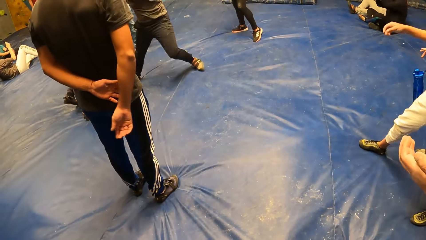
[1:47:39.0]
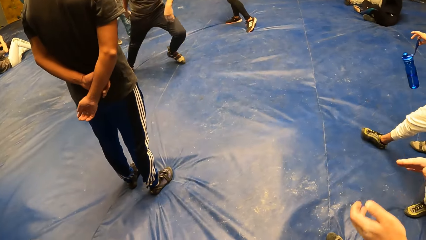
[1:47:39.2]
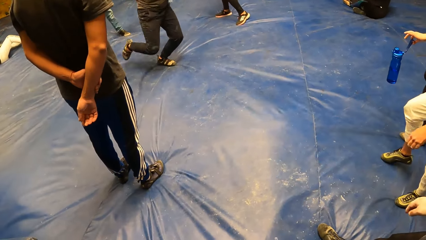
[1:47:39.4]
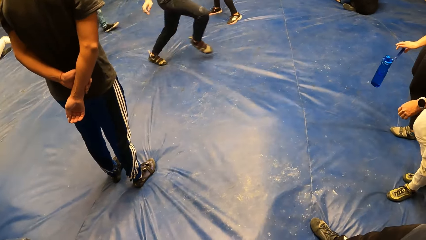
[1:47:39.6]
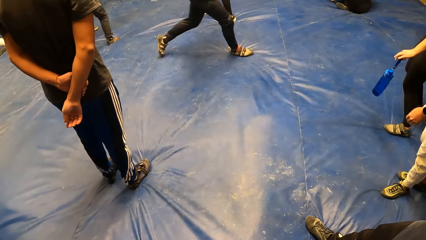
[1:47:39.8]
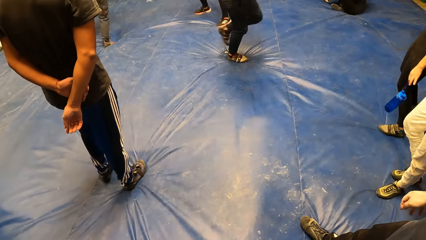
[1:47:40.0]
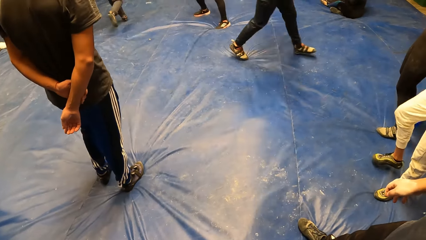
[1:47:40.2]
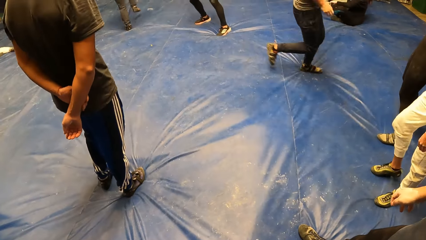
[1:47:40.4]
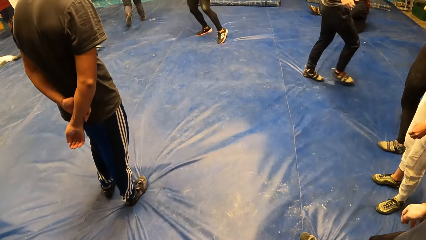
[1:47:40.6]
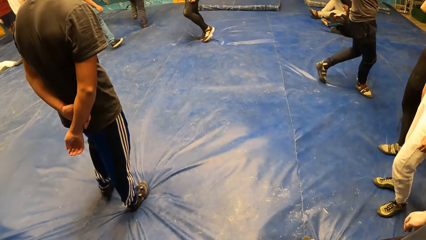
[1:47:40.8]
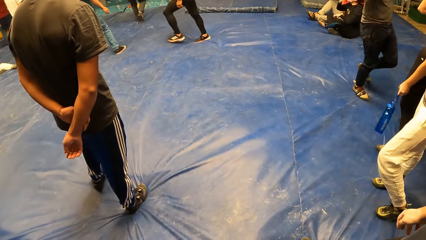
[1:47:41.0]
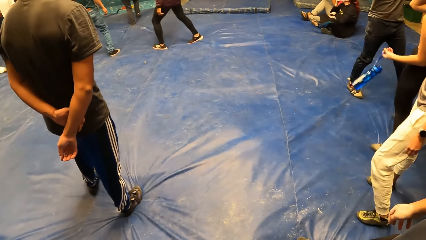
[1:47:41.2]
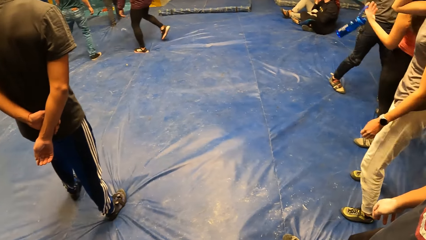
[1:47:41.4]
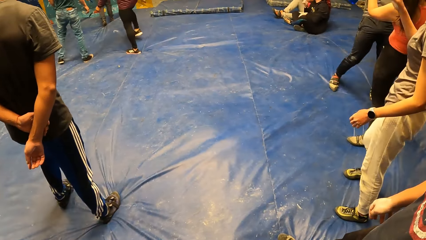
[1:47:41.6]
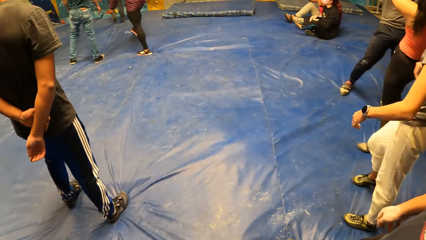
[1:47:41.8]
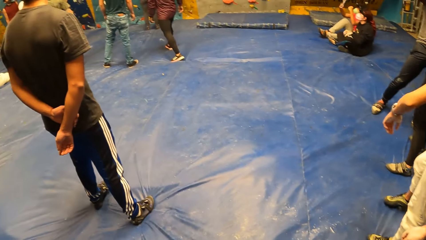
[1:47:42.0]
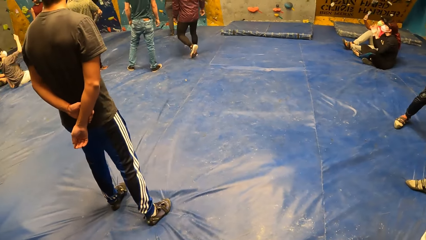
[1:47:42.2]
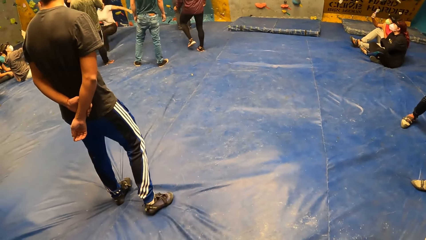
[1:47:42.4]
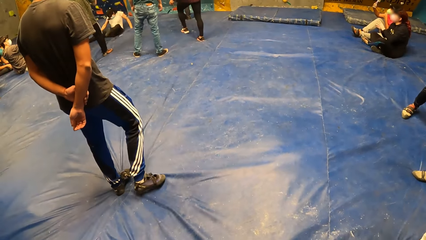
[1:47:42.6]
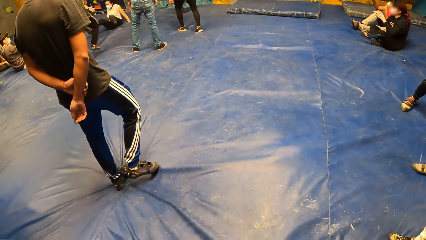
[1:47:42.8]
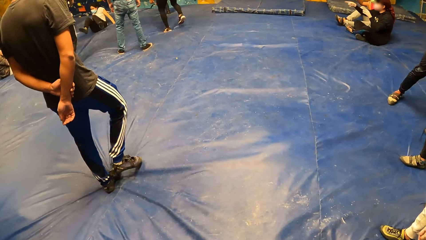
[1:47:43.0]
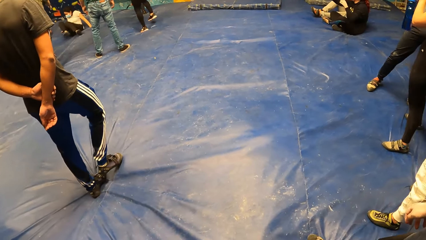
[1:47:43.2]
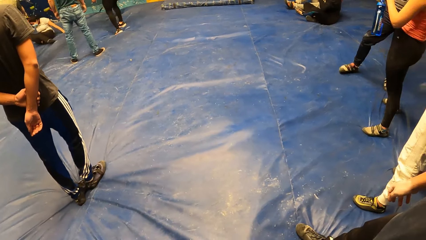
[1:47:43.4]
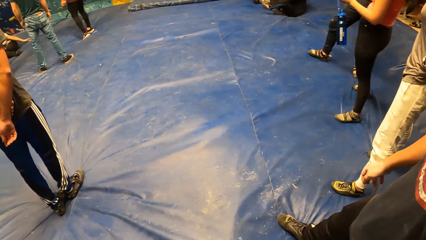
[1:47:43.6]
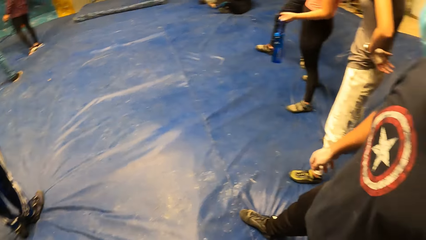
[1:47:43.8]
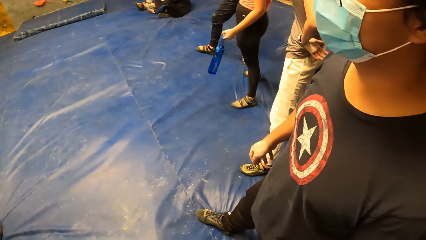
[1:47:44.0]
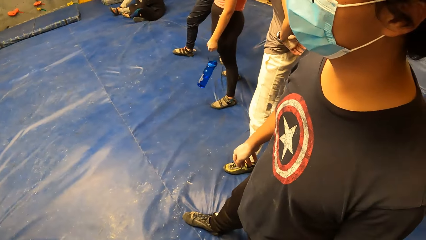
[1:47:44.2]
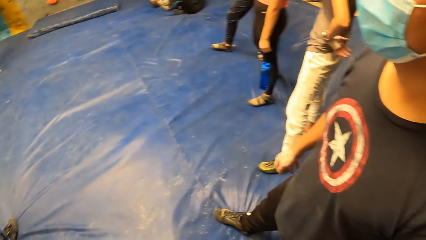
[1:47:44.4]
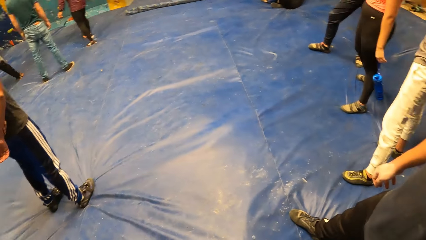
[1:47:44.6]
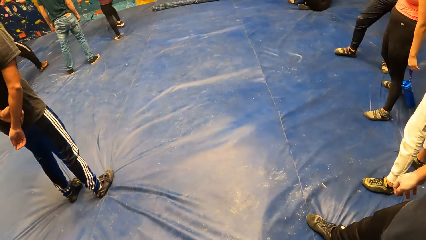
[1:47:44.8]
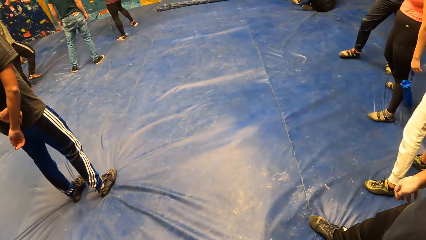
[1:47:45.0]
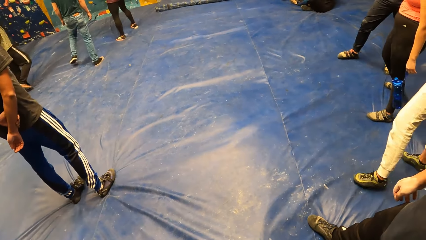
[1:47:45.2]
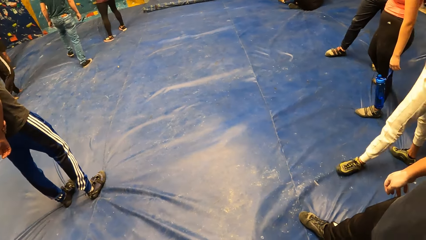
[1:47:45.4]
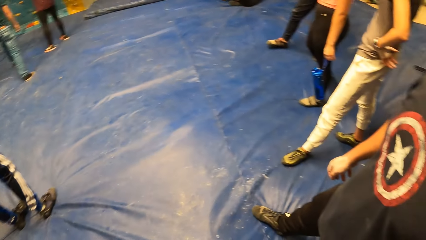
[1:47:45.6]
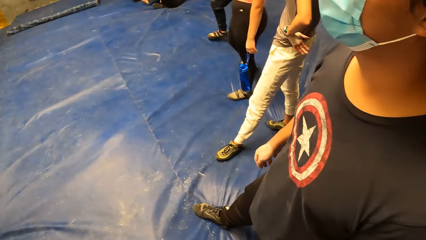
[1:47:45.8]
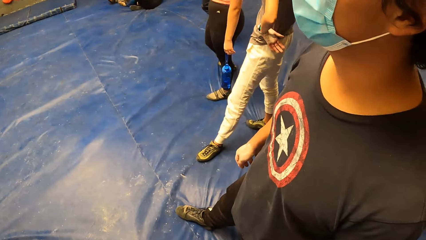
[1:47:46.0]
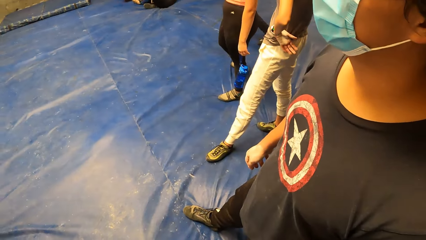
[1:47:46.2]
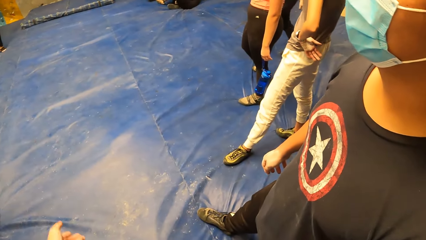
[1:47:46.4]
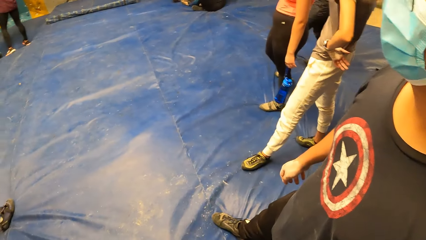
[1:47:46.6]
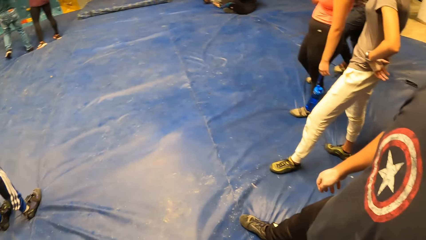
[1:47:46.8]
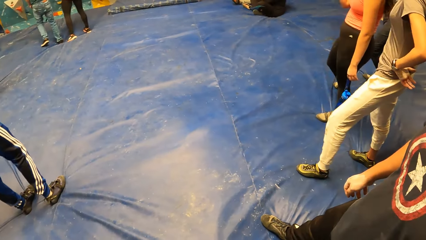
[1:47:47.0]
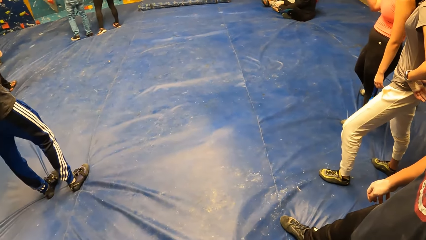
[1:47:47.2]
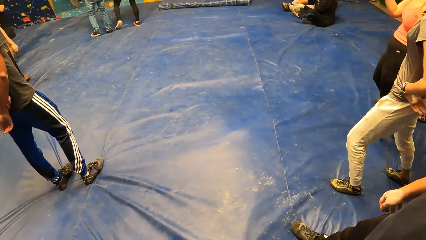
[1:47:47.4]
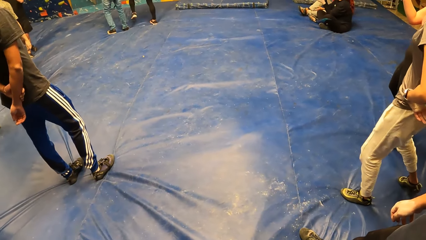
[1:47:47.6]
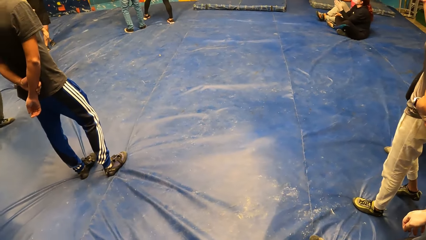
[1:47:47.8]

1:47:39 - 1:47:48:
A man stands on the floor.

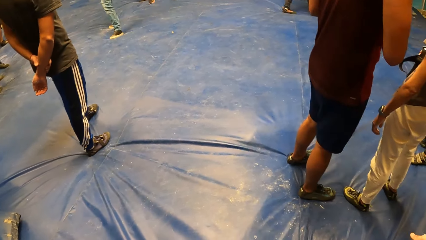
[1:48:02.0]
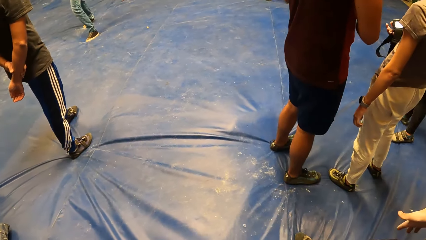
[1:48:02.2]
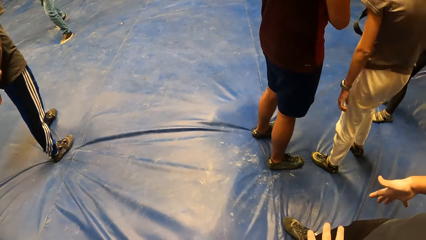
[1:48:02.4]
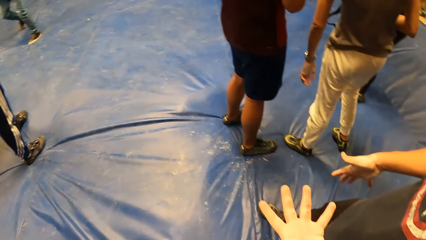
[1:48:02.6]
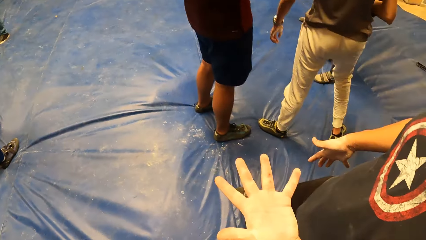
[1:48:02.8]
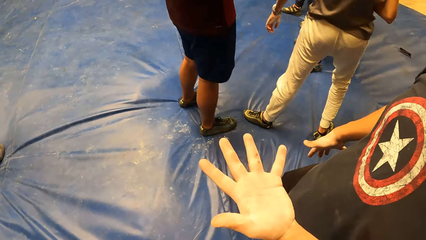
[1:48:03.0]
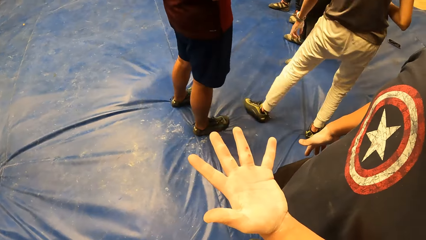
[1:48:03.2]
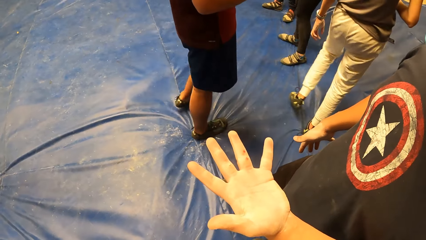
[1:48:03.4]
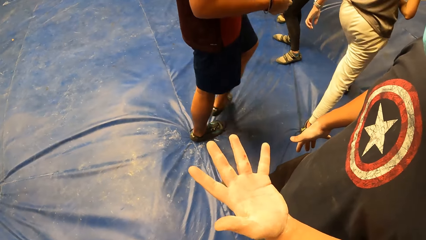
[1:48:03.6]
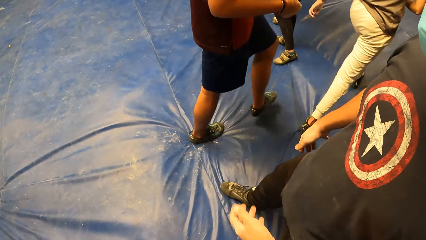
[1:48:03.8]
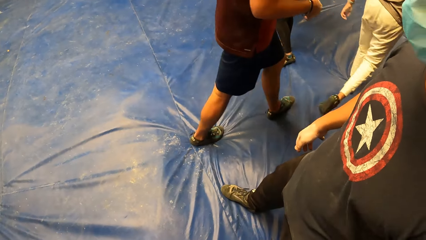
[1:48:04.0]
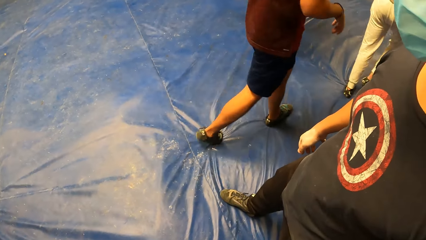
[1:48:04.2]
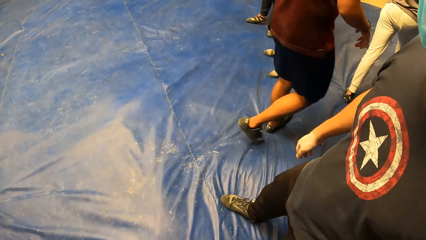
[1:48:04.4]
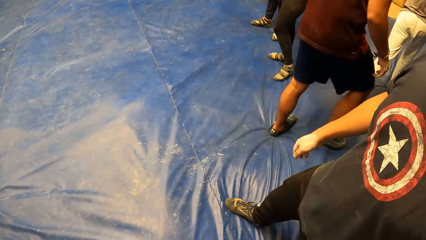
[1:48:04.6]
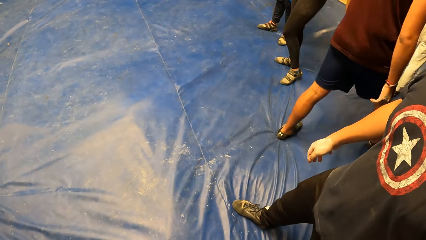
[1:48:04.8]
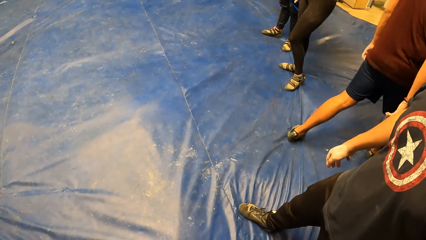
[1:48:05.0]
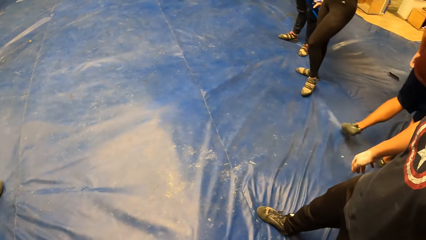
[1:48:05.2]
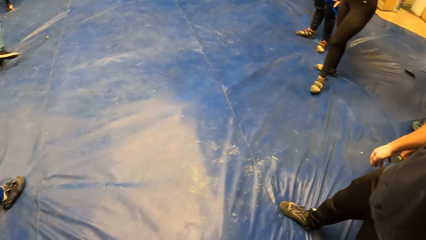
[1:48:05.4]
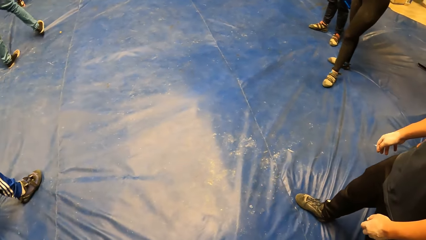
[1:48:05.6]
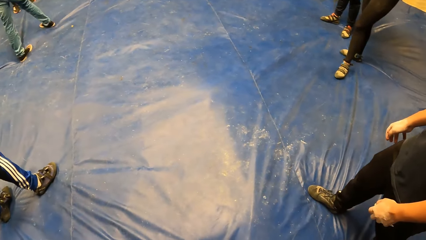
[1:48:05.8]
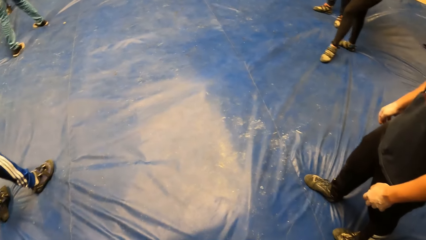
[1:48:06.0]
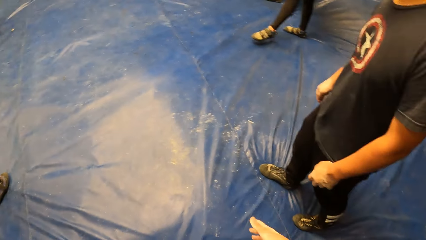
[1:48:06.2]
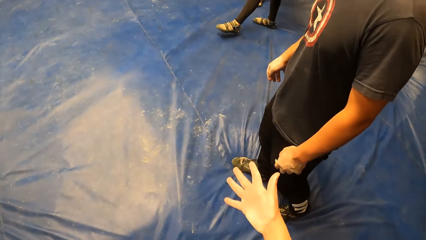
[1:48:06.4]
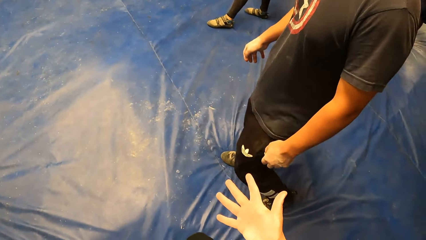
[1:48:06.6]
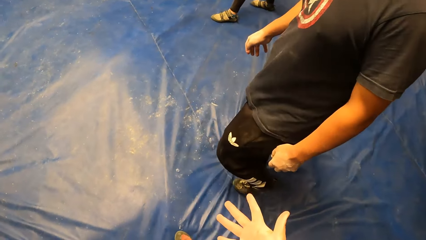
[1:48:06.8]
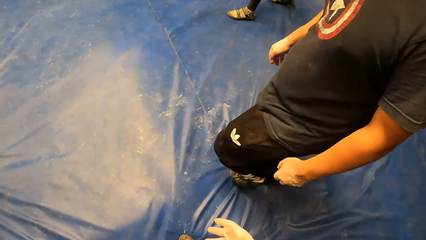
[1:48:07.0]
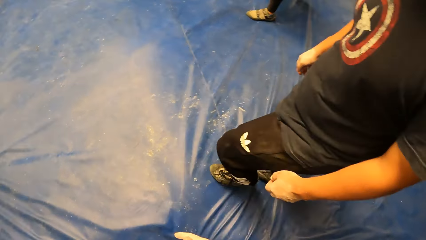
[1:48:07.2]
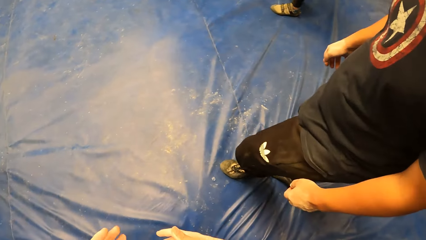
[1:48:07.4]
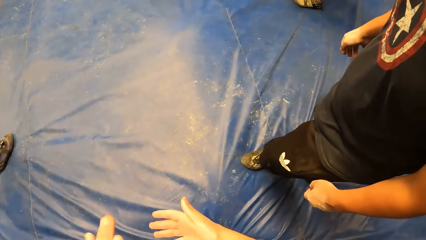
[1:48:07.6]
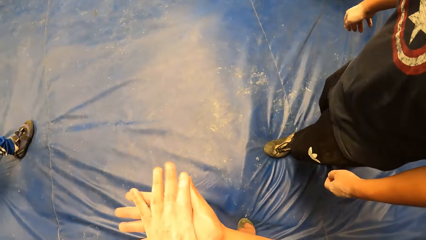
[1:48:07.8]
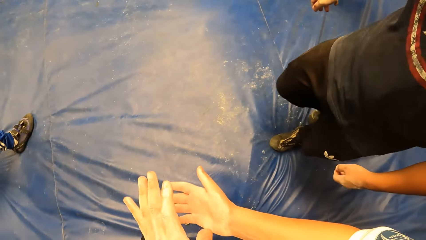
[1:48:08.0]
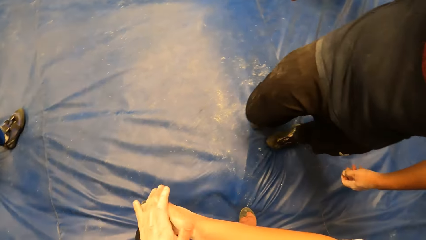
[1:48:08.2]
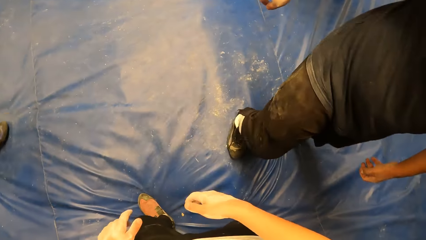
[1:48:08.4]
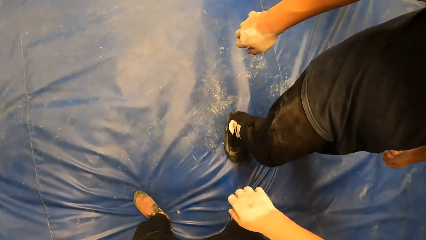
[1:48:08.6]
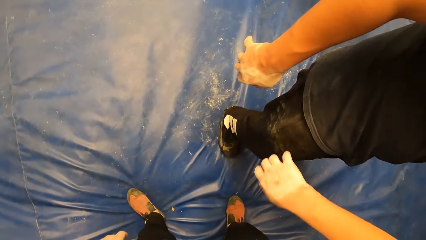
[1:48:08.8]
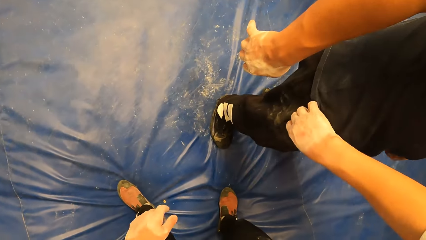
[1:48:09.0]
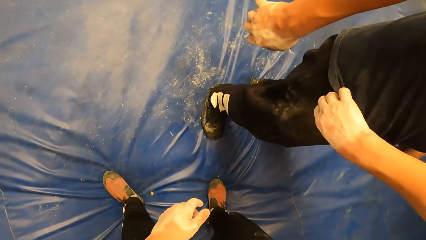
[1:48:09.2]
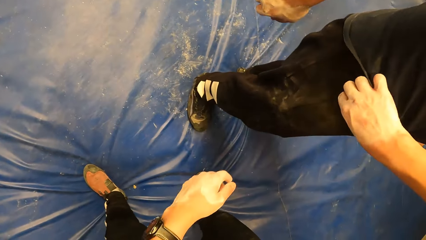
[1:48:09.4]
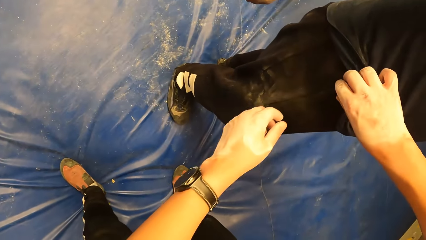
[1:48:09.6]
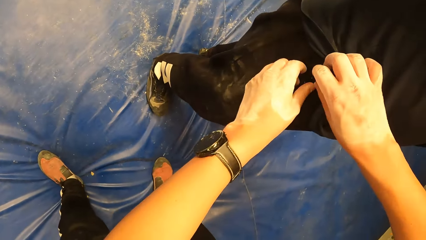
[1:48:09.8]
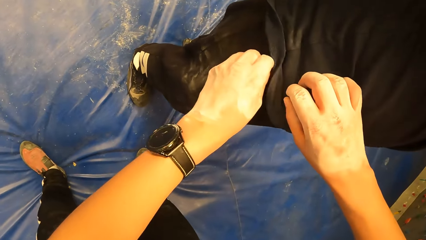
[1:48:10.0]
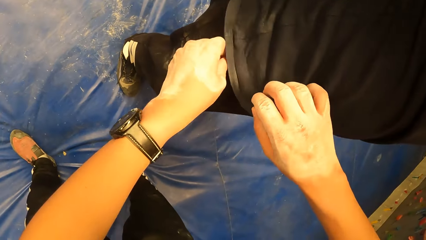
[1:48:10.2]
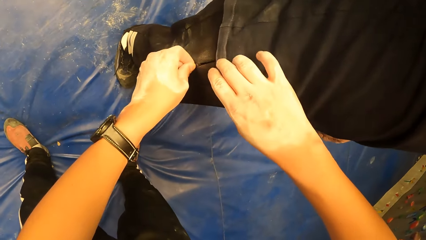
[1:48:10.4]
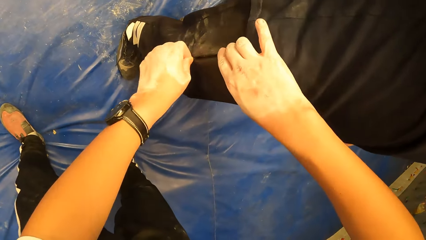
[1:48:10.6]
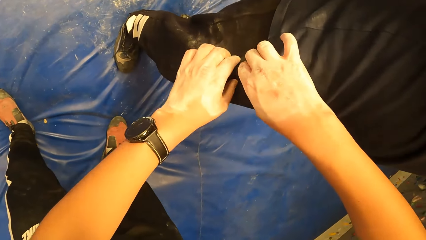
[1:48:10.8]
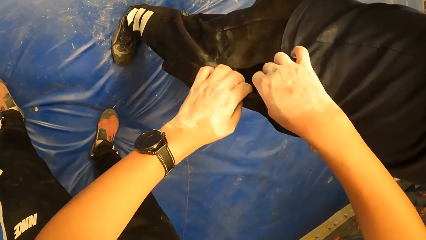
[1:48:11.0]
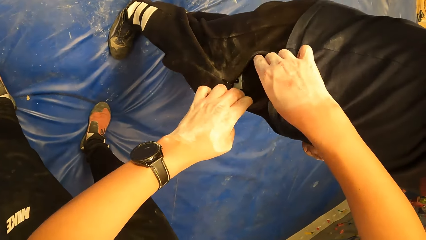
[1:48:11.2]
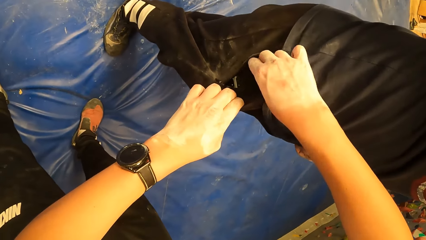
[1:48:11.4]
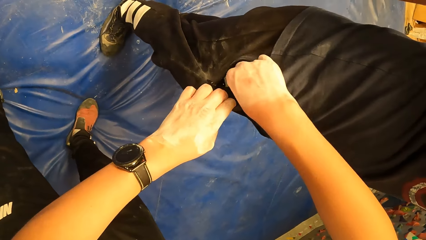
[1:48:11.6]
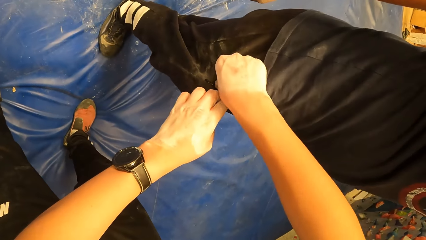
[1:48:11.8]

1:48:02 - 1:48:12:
A man interacts with the camera wearer. The camera wearer dusts his hands. He raises the man's t-shirt with his right hand. He unzips the man's trouser pocket with his left hand.
